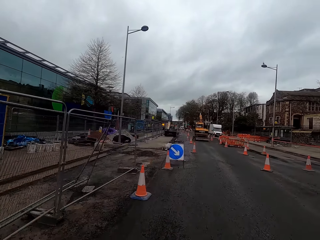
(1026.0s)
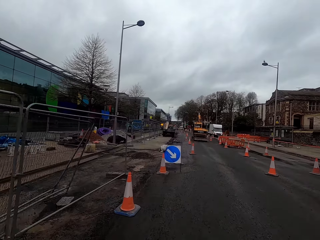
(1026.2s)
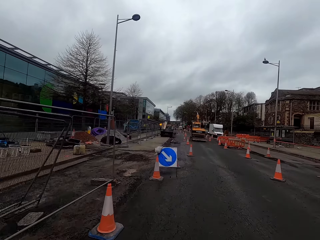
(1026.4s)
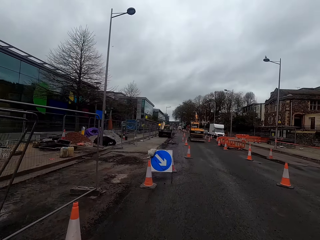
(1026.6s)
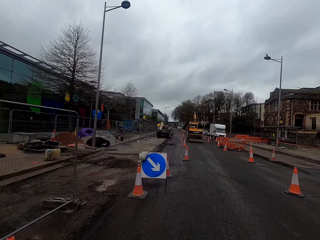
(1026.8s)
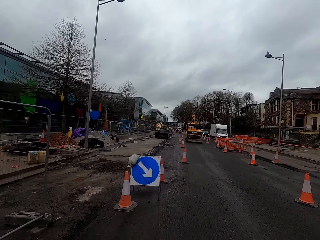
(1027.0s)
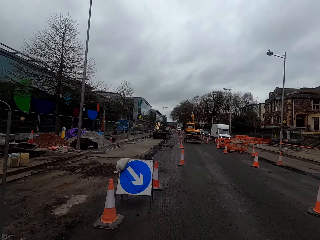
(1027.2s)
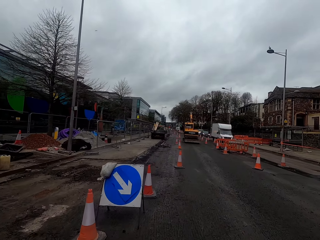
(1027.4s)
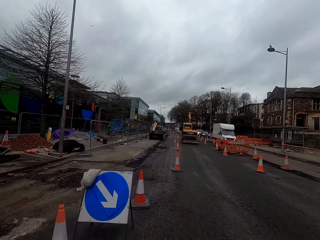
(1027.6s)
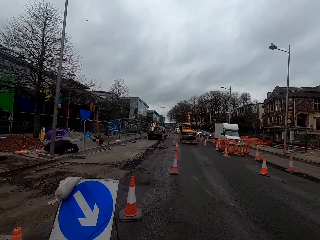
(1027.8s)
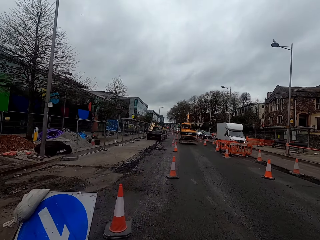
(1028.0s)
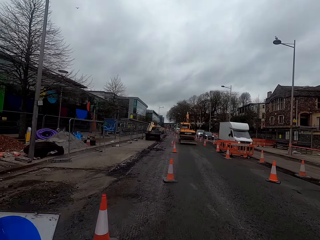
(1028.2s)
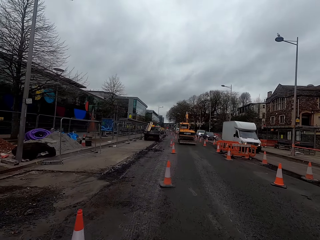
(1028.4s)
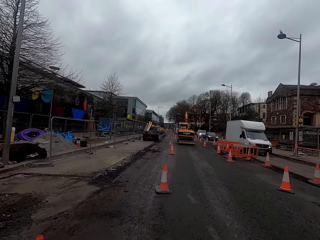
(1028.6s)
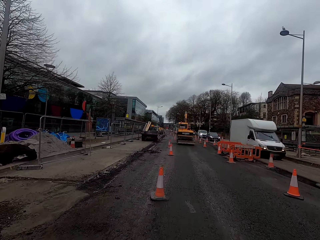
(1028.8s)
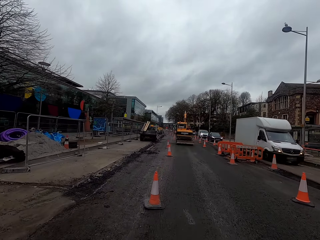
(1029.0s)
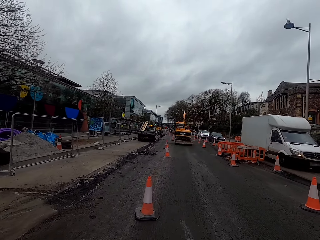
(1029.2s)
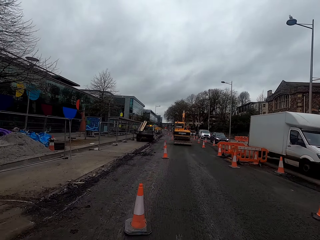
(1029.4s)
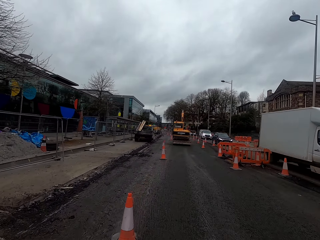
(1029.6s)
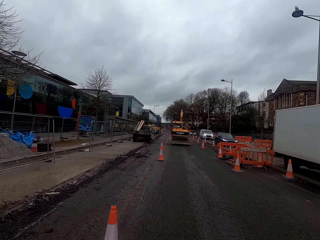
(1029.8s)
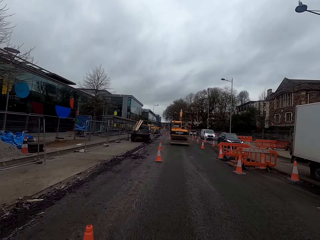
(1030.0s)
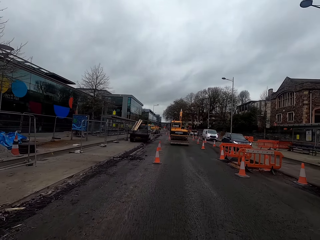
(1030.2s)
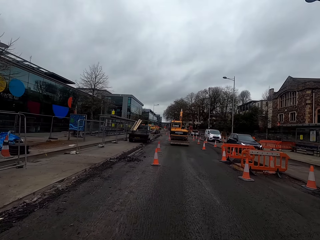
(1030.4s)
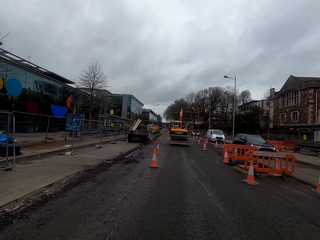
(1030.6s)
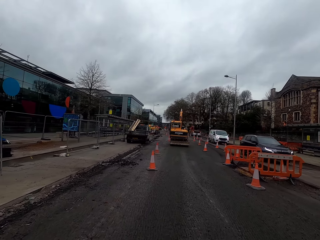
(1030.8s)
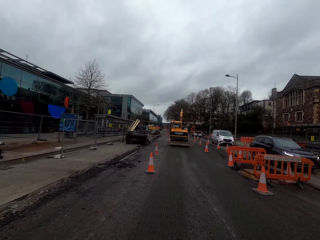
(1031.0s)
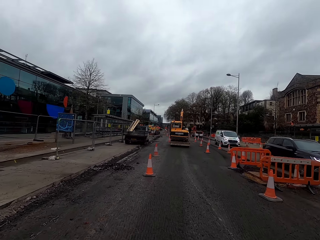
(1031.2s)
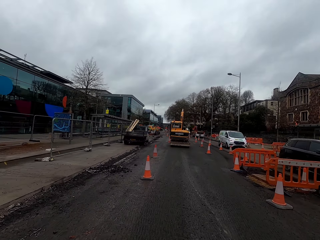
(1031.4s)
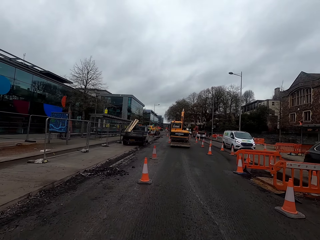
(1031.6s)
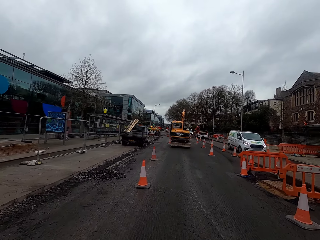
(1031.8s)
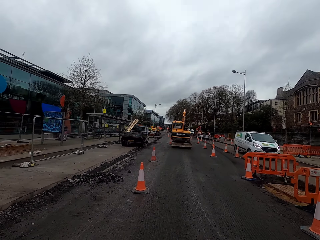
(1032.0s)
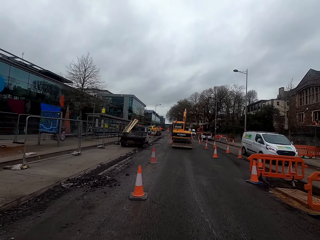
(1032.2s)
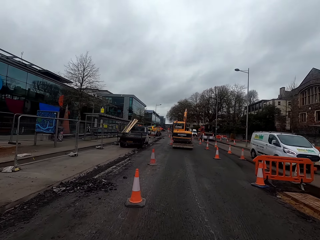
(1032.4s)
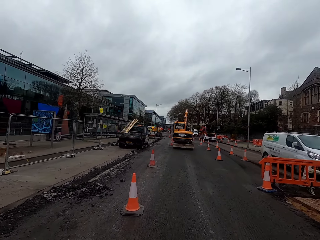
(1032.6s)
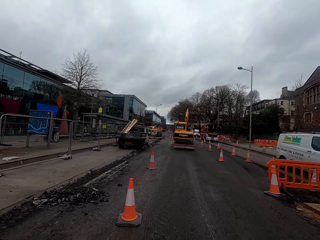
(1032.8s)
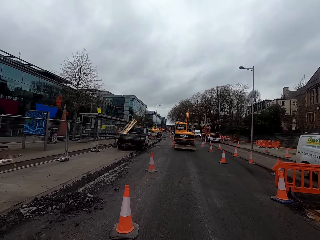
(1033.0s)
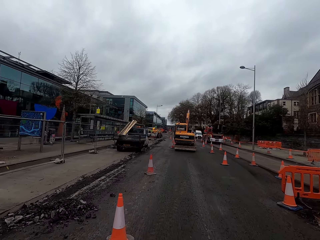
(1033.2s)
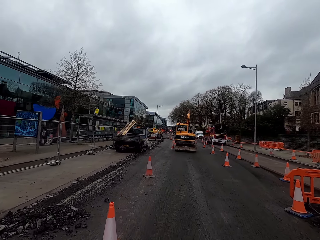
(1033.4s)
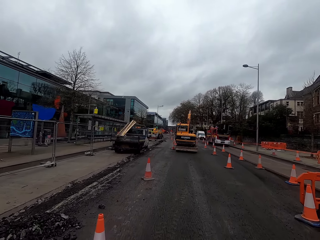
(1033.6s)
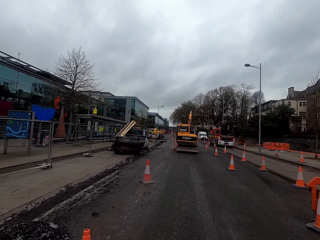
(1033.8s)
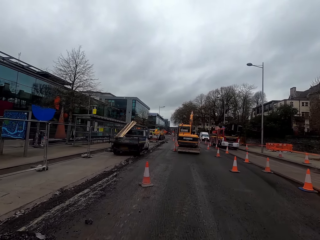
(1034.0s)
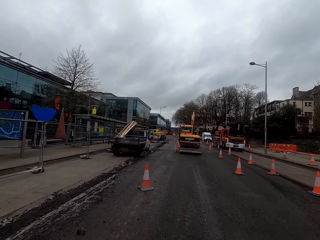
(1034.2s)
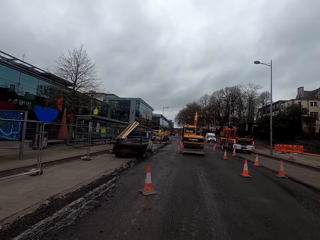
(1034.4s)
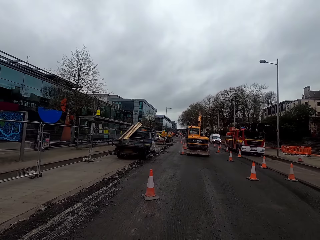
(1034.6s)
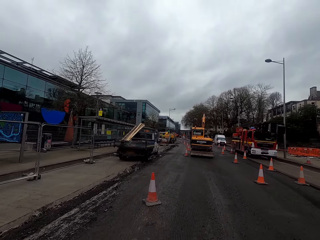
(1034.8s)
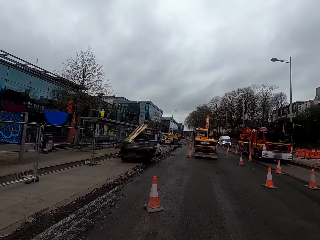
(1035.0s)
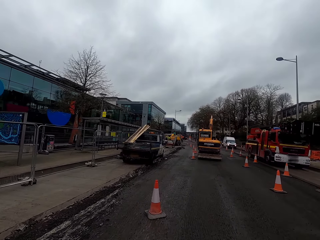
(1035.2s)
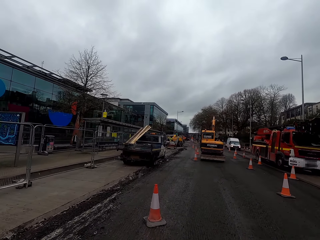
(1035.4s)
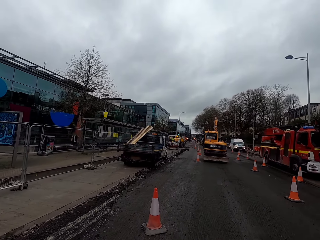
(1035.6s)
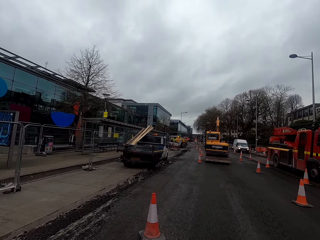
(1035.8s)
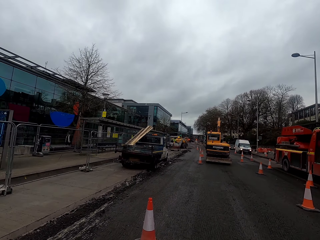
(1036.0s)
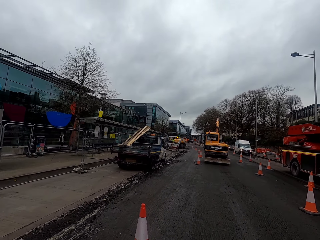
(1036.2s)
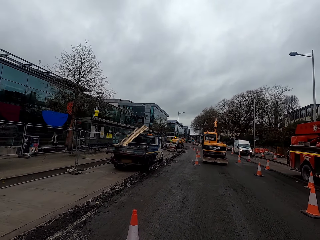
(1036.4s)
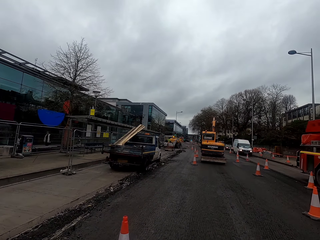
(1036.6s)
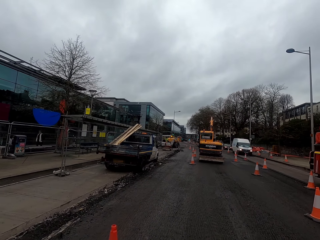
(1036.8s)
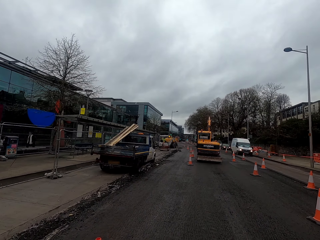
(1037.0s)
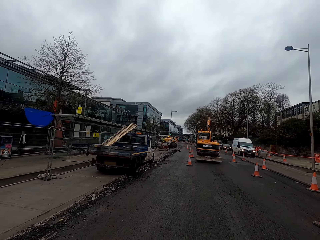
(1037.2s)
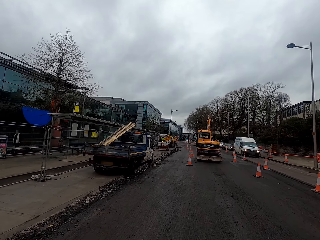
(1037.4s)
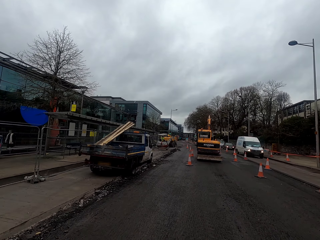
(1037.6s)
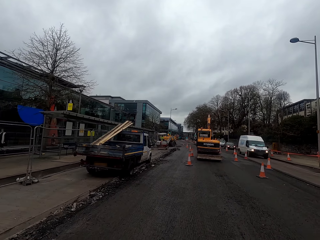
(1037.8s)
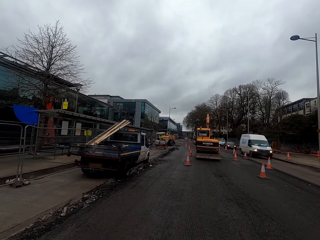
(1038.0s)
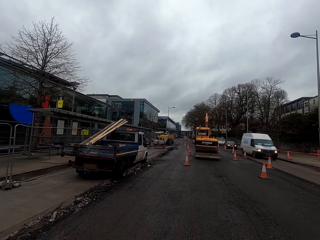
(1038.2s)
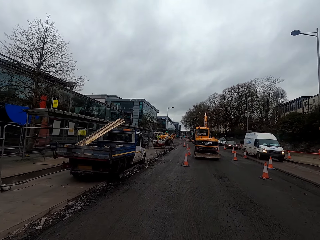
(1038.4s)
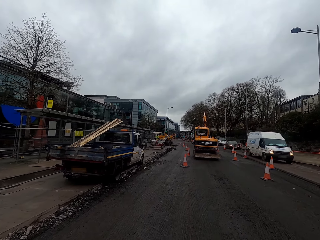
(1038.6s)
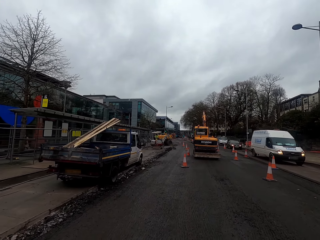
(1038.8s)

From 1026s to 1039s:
A yellow tractor operates in front of the camera wearer. A white bus drives past the camera wearer. A black car drives past the camera wearer. A white bus drives past the camera wearer. A red truck drives past the camera wearer.

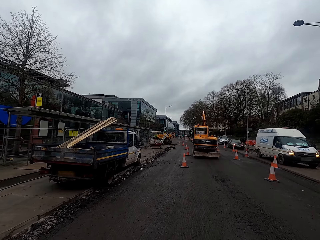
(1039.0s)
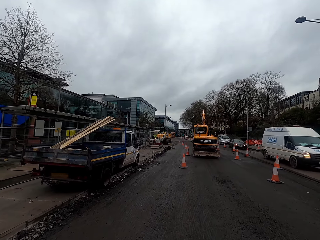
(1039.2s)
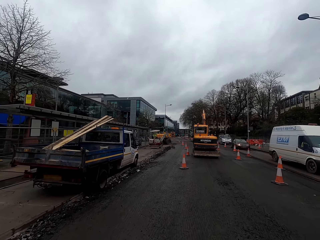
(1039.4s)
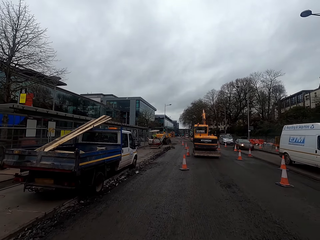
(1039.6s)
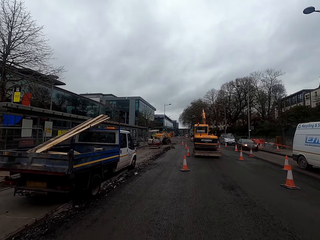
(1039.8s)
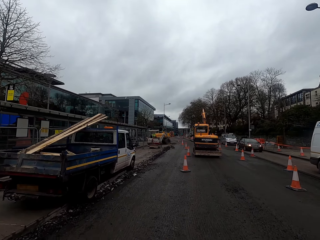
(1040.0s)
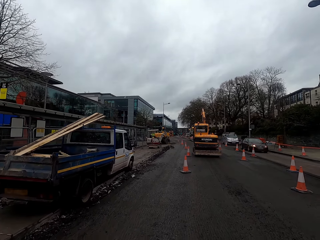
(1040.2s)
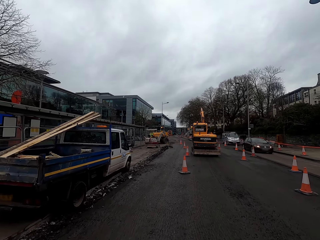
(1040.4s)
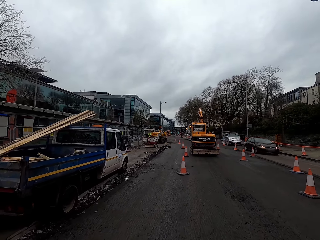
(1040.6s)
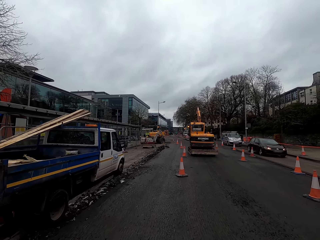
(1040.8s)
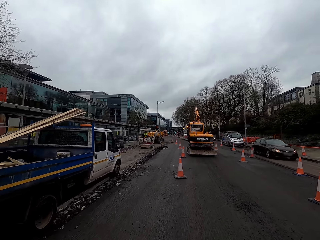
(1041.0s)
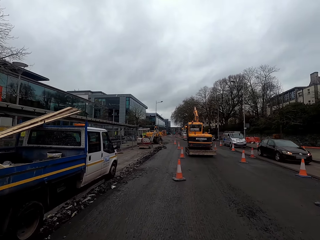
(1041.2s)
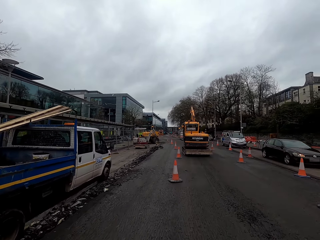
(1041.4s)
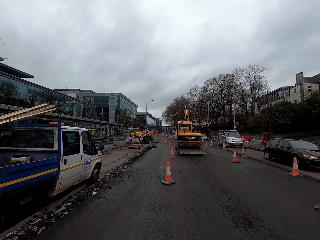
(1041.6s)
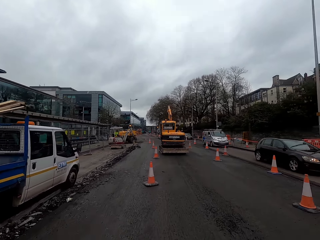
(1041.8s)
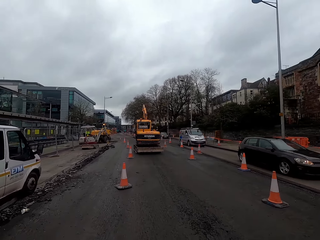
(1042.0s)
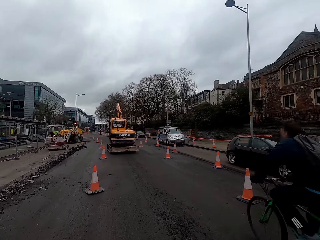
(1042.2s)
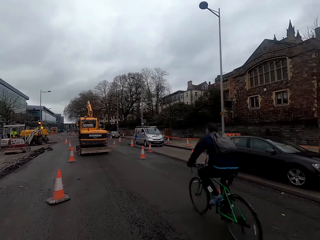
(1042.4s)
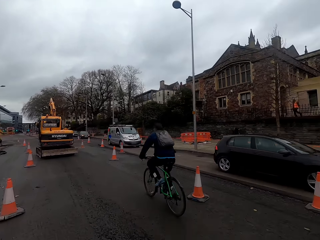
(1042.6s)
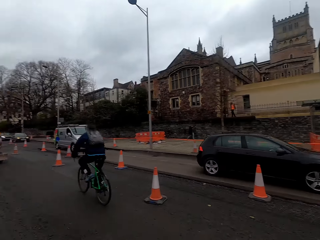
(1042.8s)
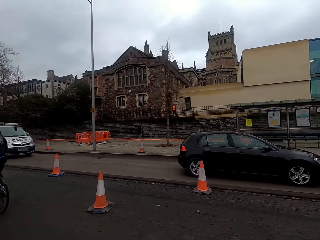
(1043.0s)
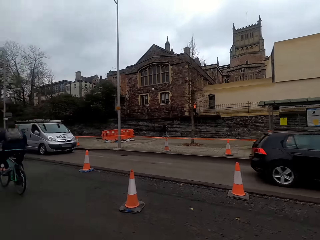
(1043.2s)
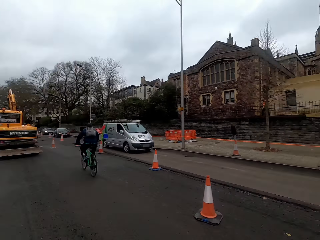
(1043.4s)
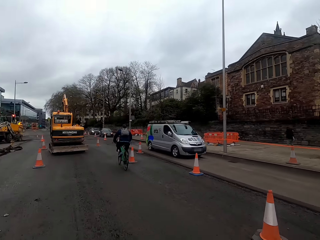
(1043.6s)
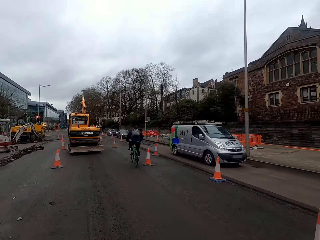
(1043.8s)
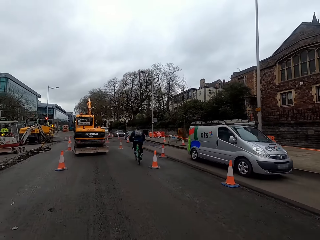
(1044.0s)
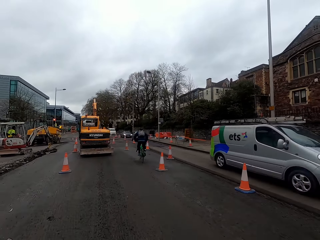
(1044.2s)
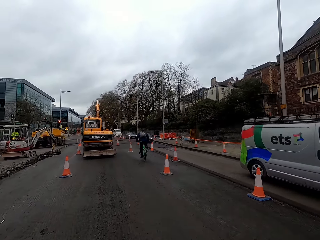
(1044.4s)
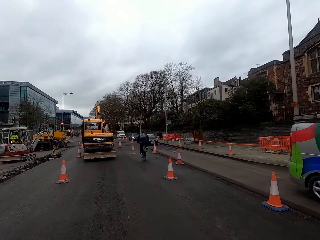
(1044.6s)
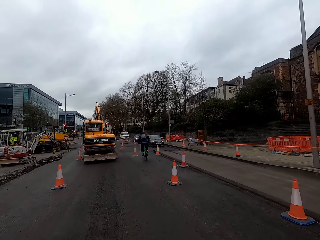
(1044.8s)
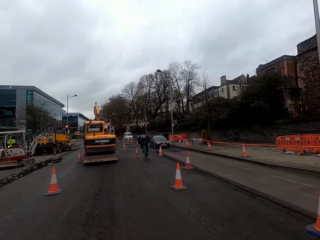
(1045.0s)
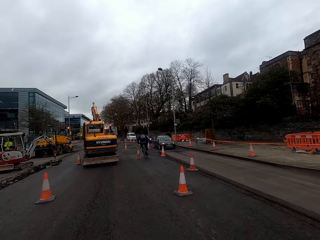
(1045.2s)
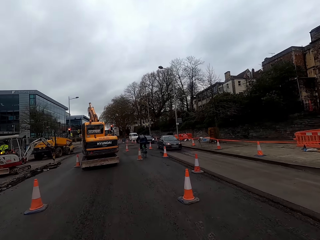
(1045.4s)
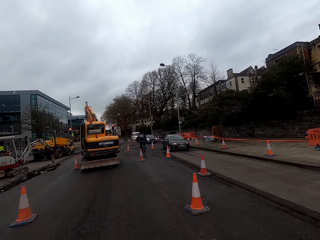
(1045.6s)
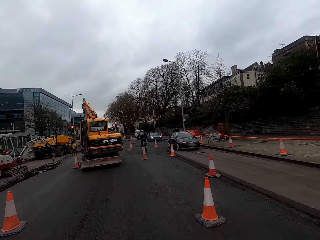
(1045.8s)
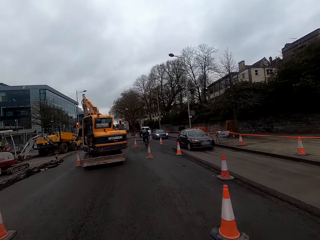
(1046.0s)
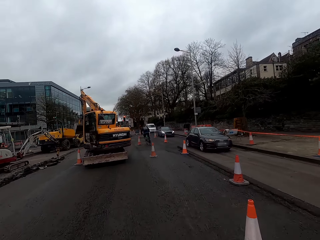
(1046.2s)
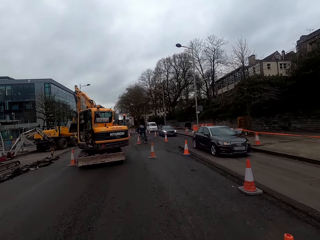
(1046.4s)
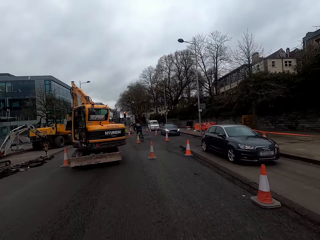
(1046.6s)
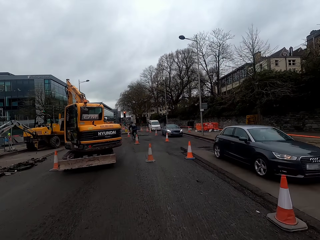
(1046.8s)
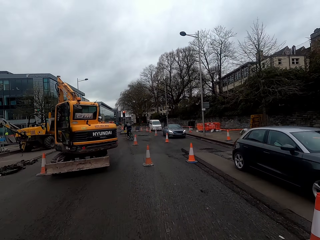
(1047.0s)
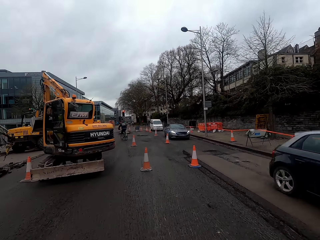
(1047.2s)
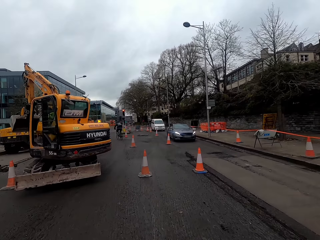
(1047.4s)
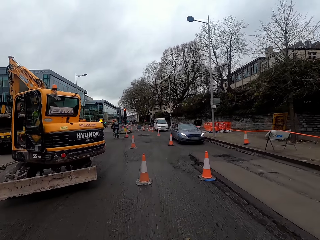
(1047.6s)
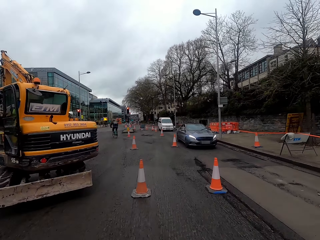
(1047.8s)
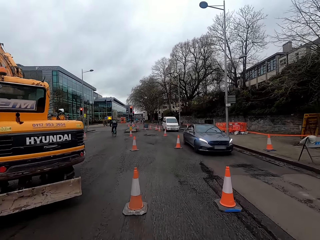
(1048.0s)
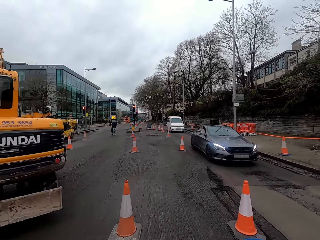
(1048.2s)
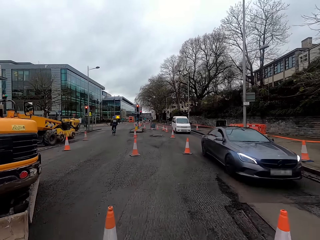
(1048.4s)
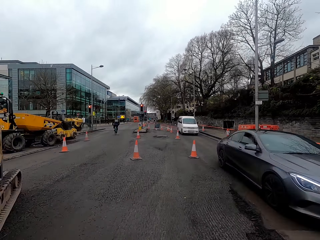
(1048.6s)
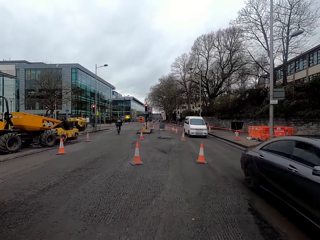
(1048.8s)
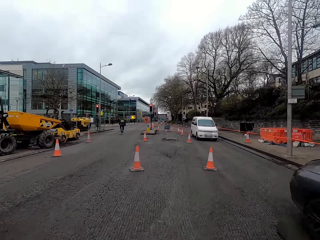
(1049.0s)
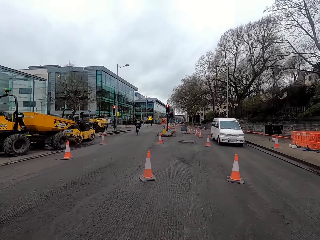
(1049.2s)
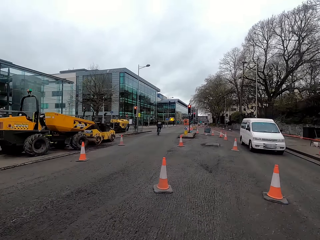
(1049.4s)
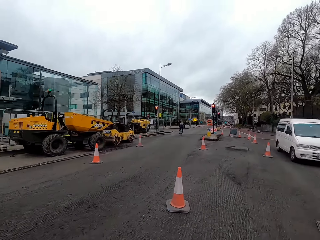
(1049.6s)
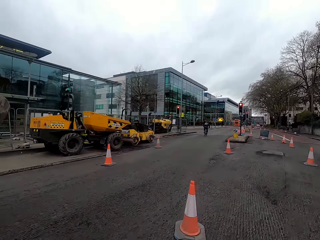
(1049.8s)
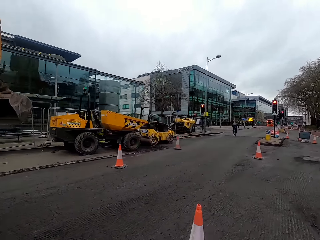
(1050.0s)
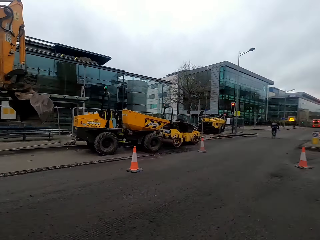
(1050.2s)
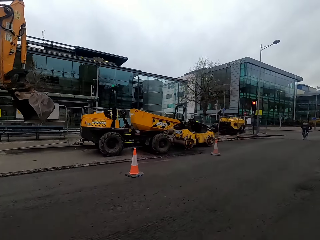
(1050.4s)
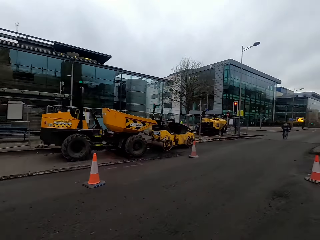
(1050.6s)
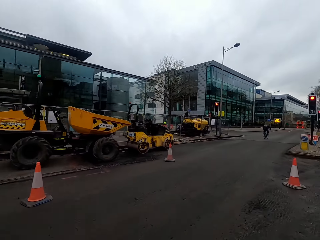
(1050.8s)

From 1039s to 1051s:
A white bus drives past the camera wearer. A bicycle rides past the camera wearer. A black car drives past the camera wearer. A grey bus drives past the camera wearer. A black car drives past the camera wearer. The camera wearer drives past the yellow tractor. They drive past a black car.
